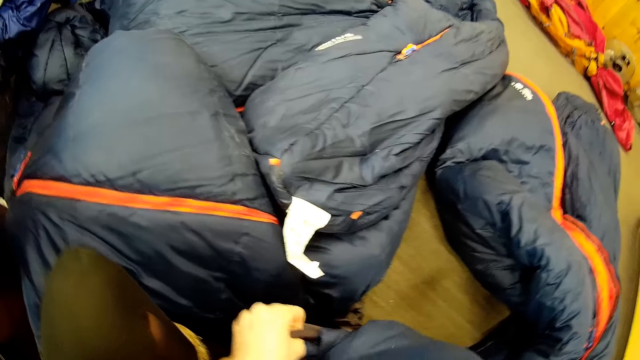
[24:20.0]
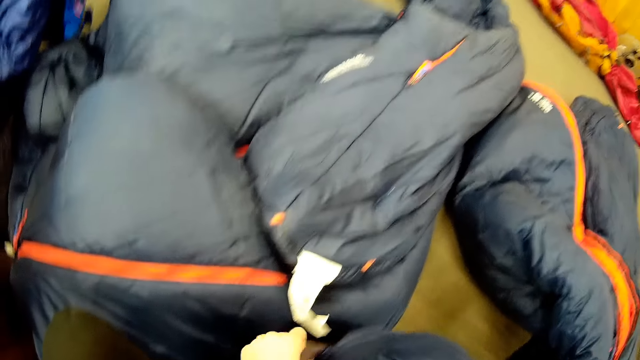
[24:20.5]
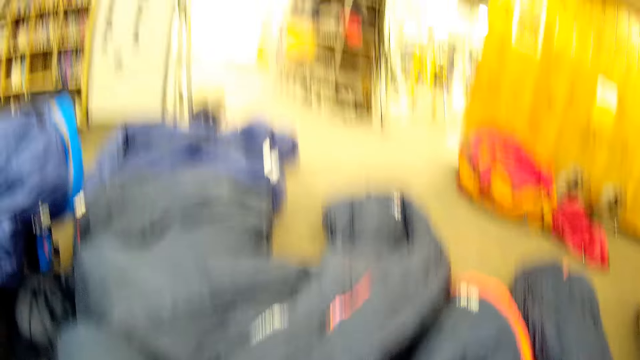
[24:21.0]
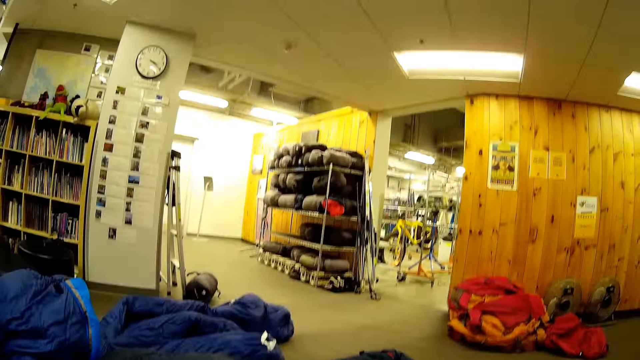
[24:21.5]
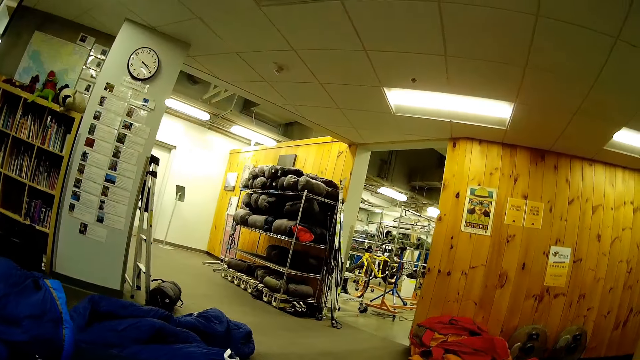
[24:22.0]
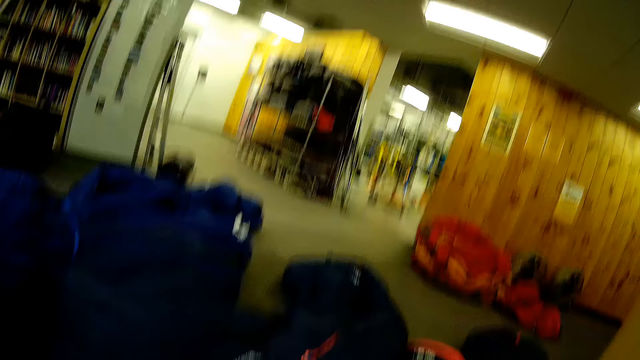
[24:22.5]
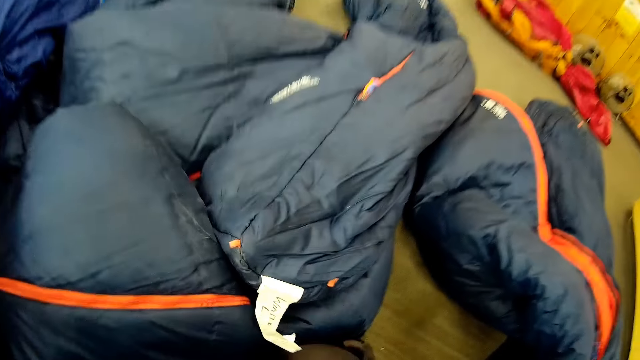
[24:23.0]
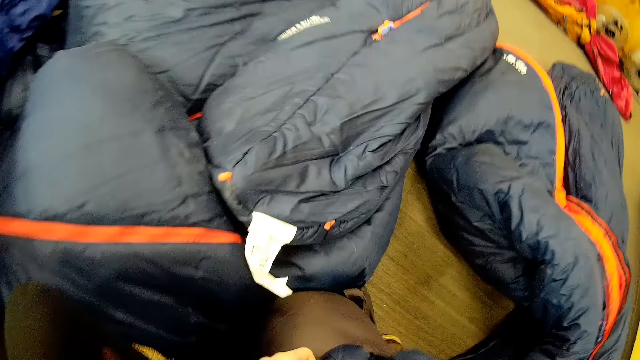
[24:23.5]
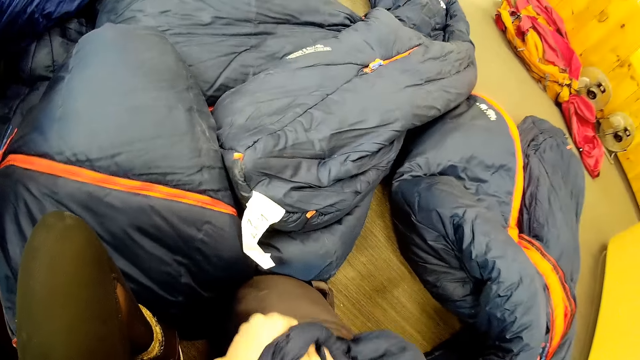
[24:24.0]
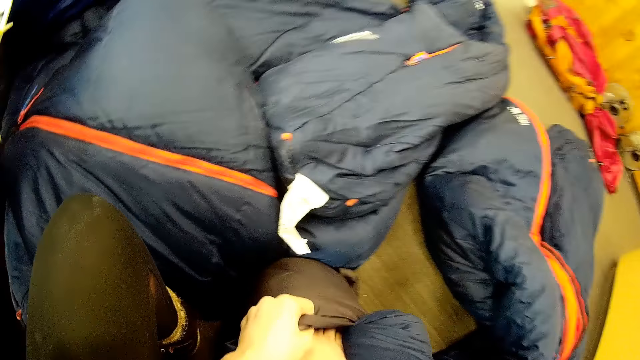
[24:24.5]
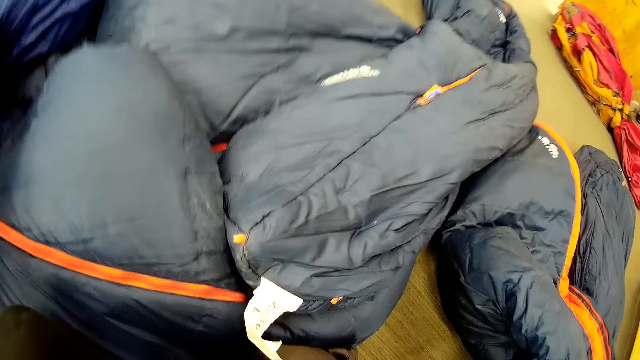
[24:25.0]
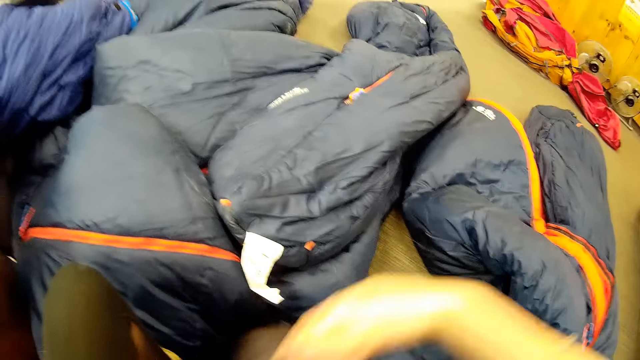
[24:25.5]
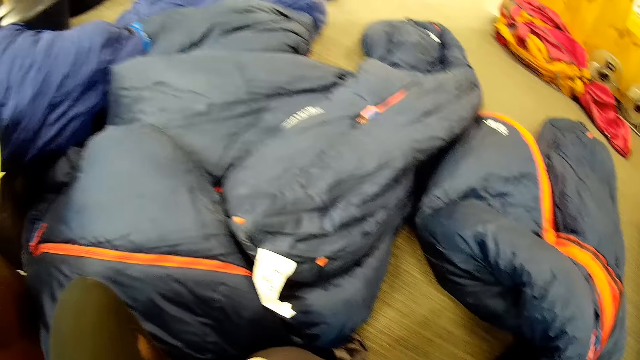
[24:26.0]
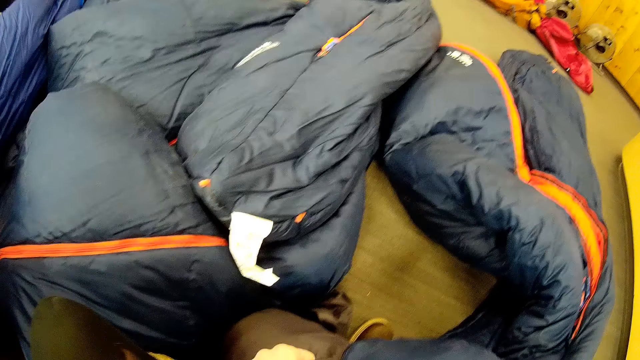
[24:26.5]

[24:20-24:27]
The camera wearer puts in a bag.

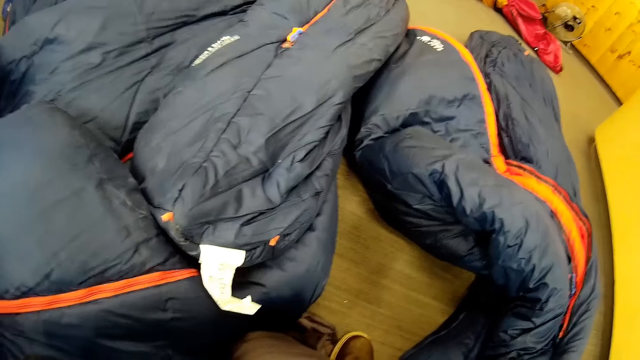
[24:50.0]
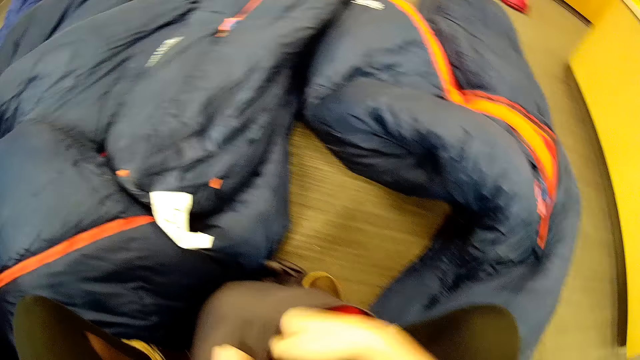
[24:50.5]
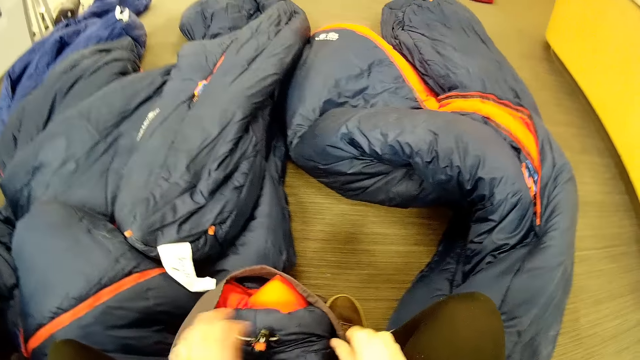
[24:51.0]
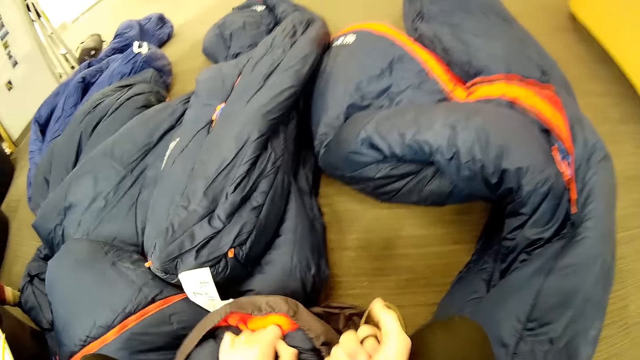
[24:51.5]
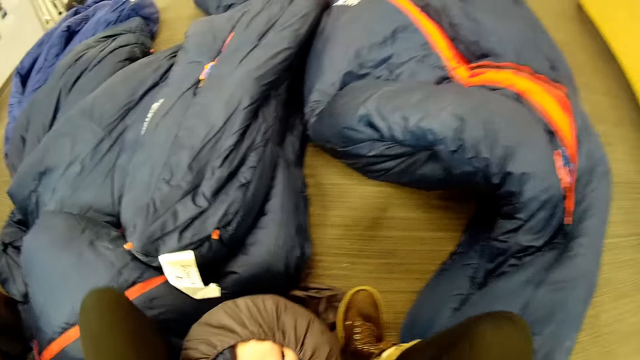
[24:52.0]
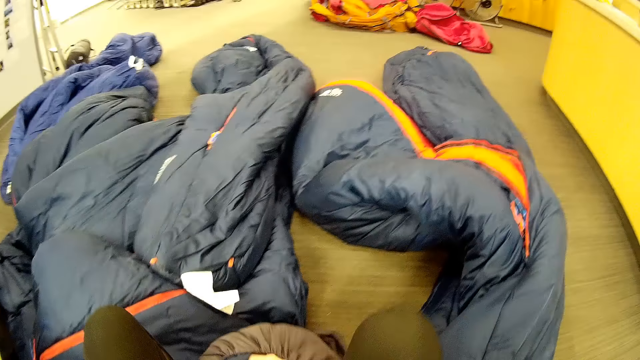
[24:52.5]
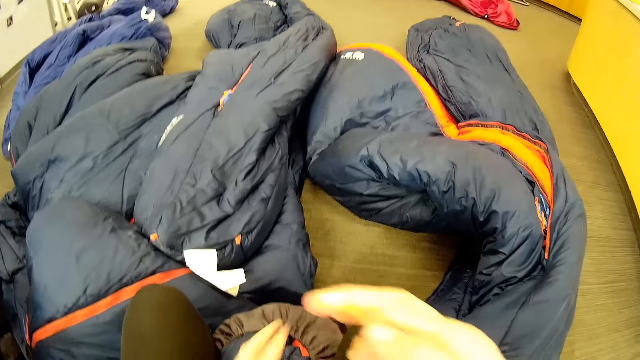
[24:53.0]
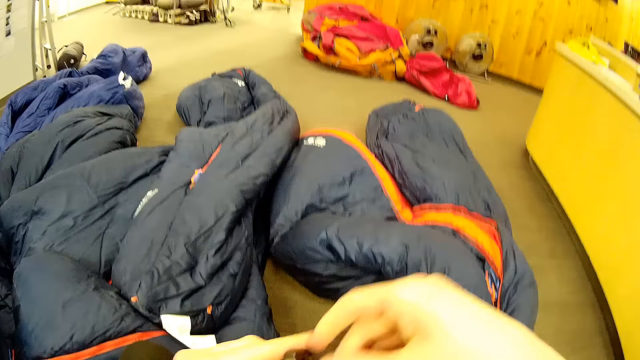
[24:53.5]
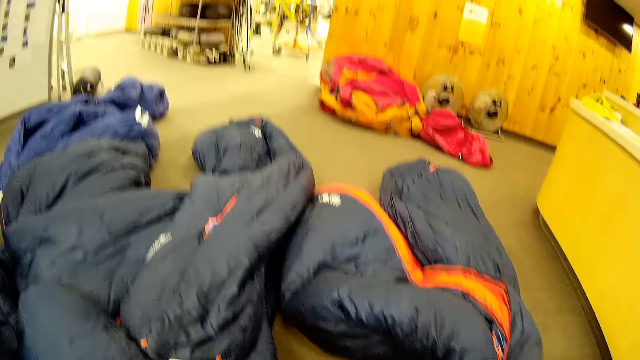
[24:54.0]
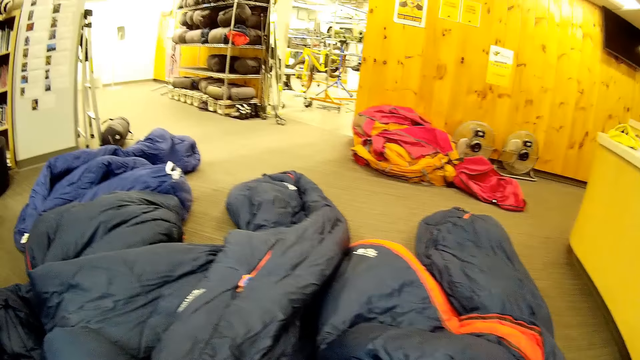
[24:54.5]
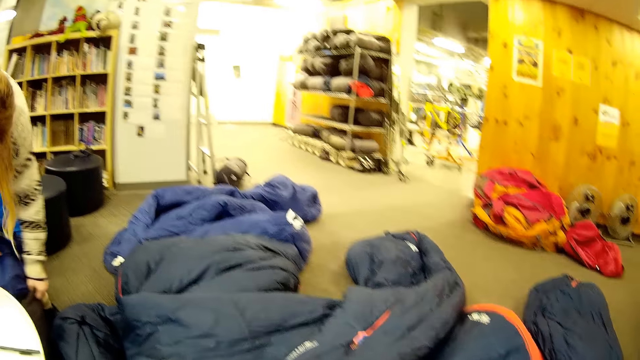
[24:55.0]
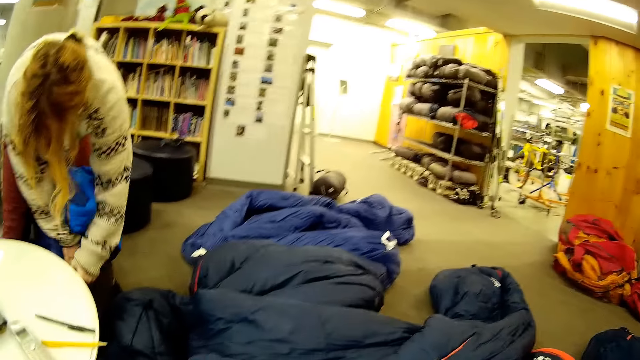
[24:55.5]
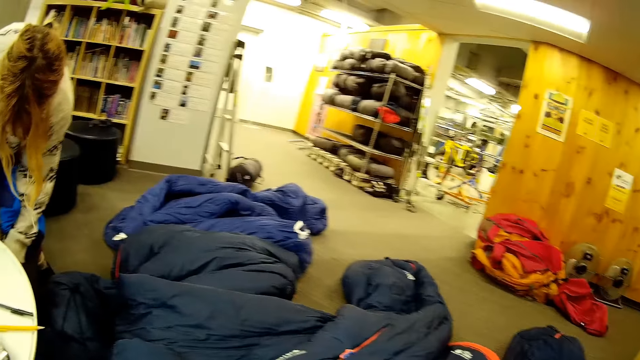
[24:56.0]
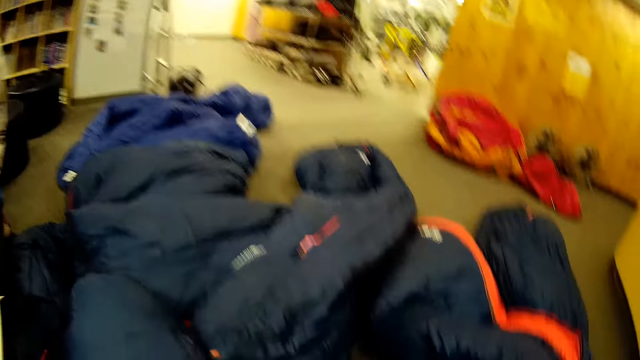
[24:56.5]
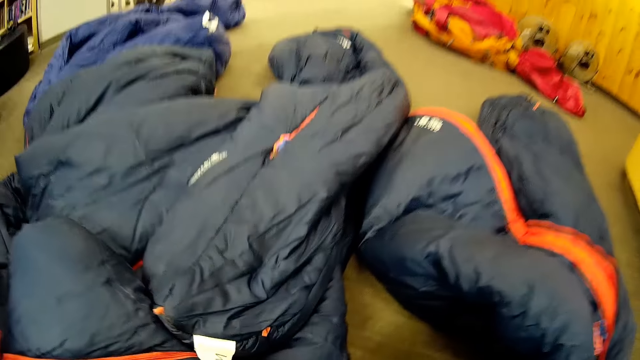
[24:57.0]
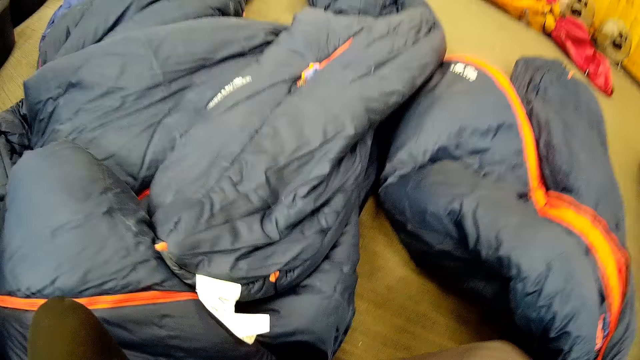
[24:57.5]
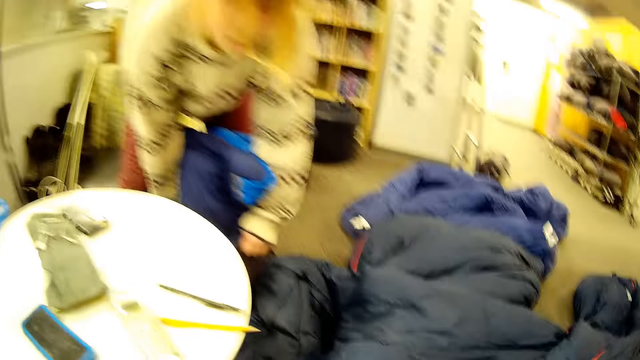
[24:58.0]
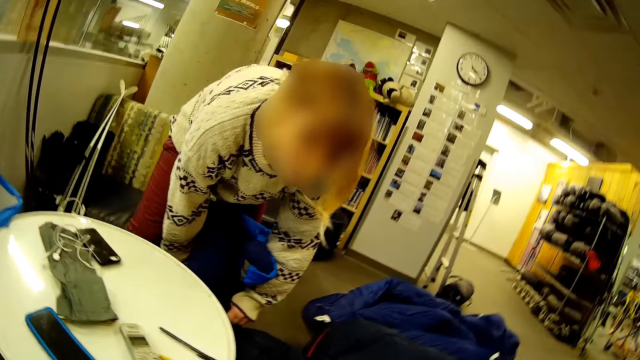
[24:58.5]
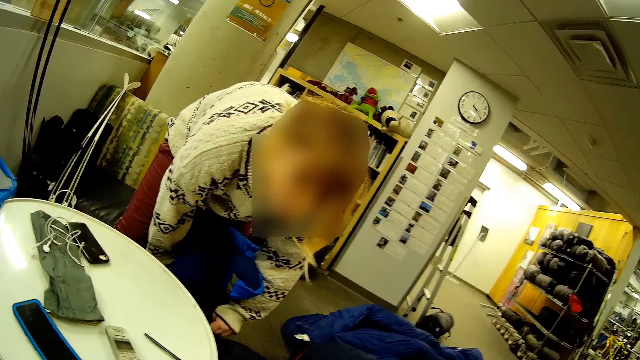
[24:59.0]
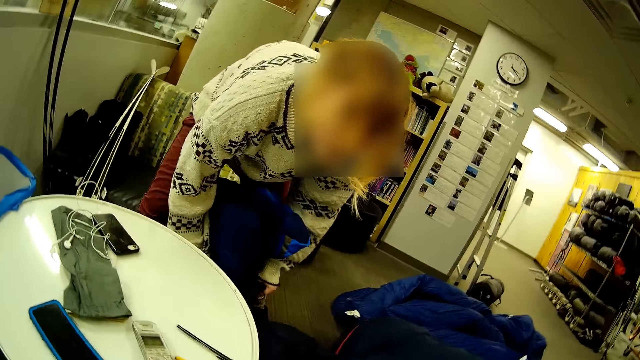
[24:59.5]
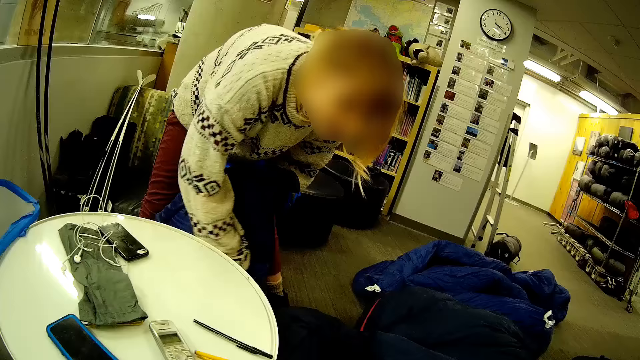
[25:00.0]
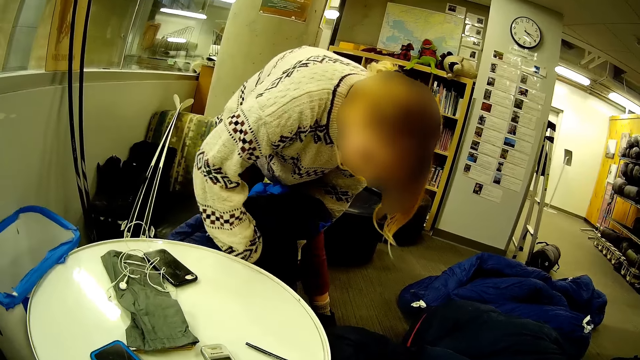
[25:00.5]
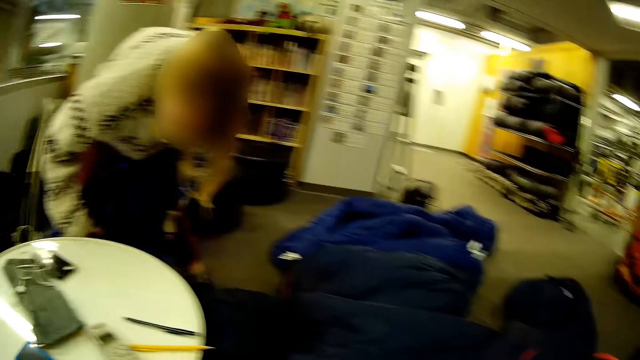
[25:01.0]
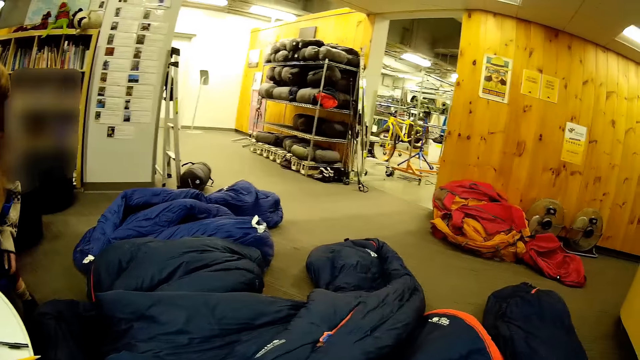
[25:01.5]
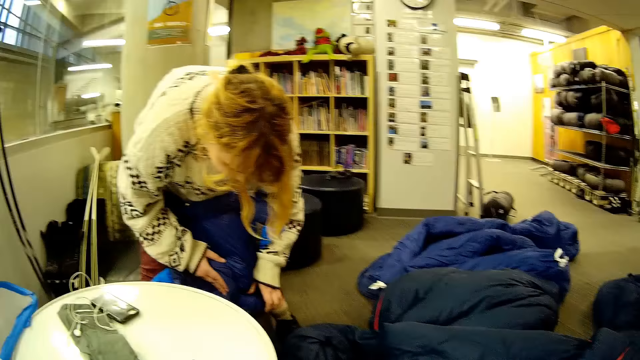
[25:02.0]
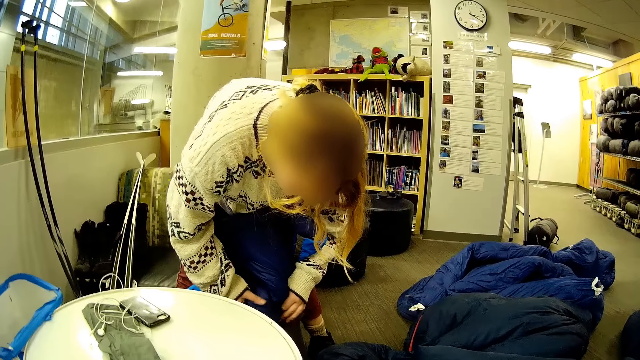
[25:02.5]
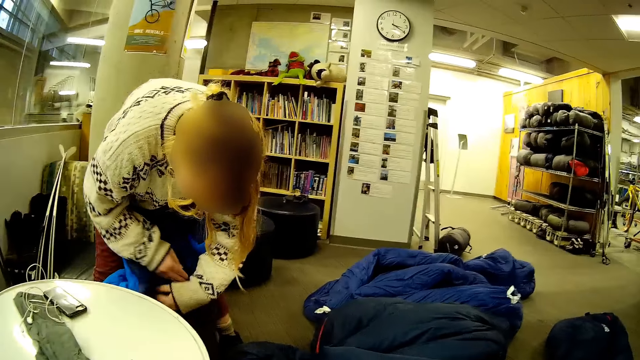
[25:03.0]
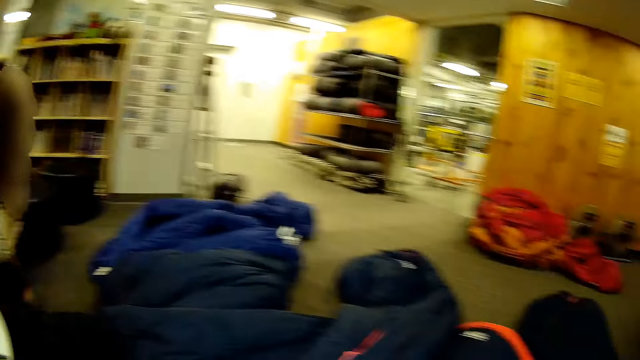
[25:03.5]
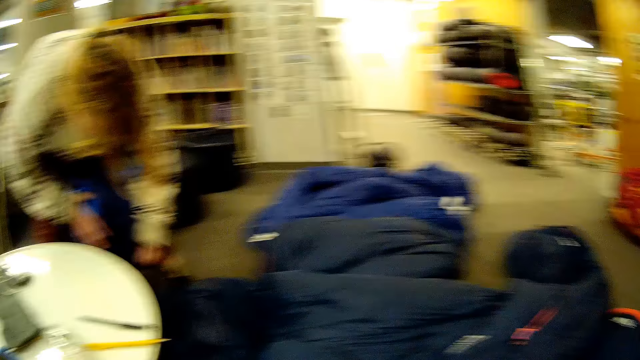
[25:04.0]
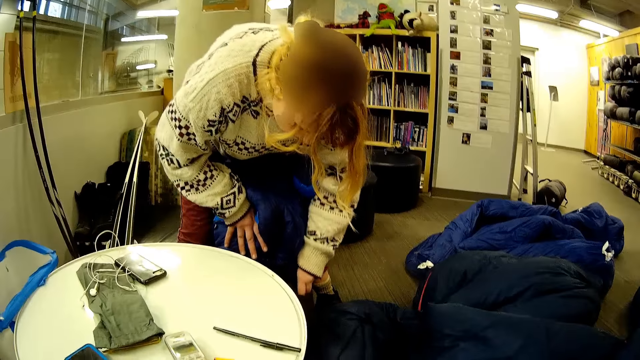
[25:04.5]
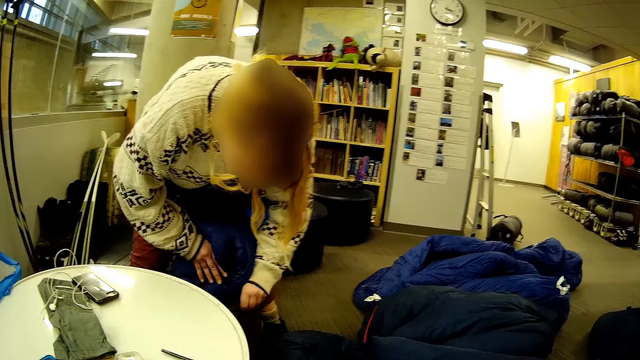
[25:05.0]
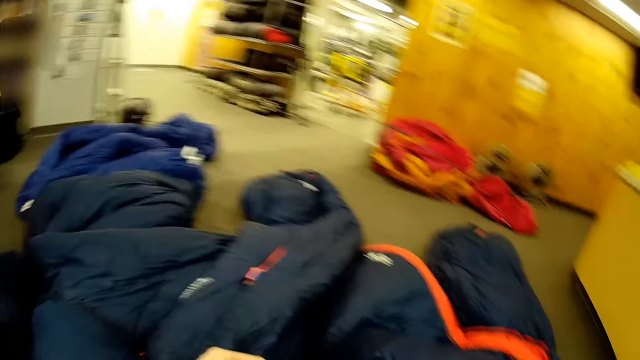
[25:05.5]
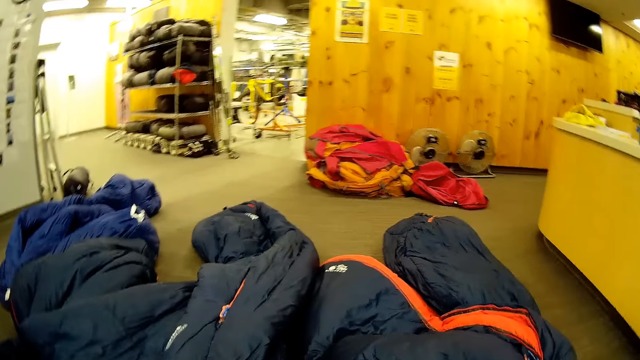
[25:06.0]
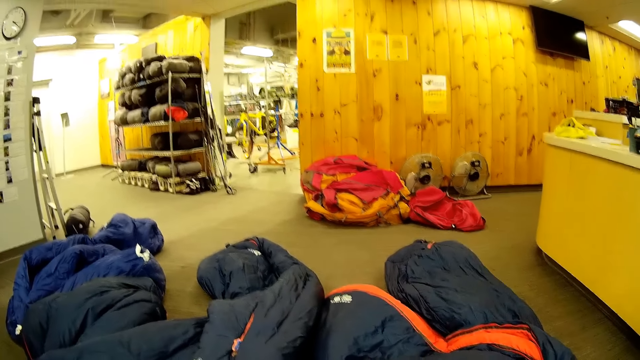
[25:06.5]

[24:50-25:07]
The camera wearer pulls the thread of the bag.
